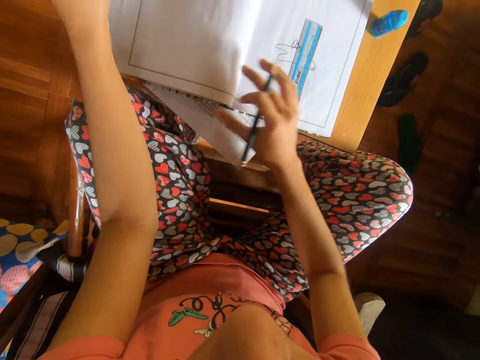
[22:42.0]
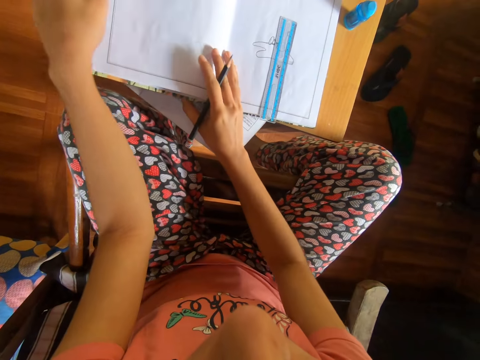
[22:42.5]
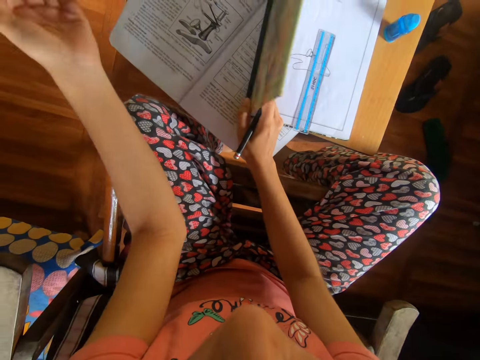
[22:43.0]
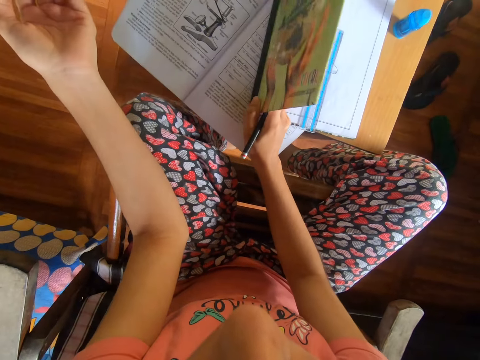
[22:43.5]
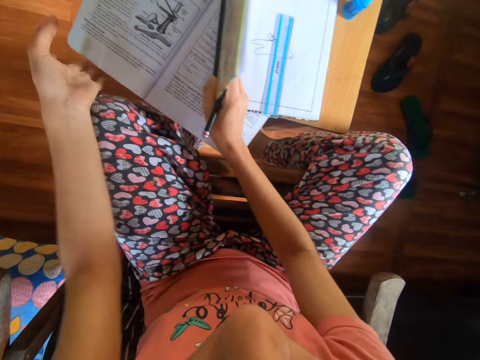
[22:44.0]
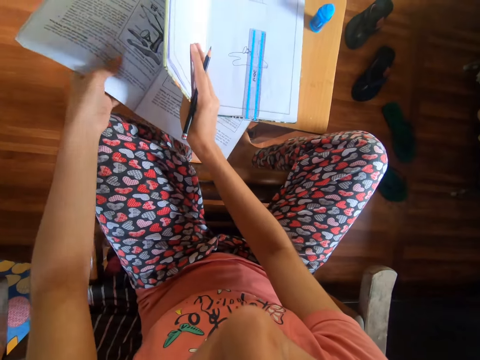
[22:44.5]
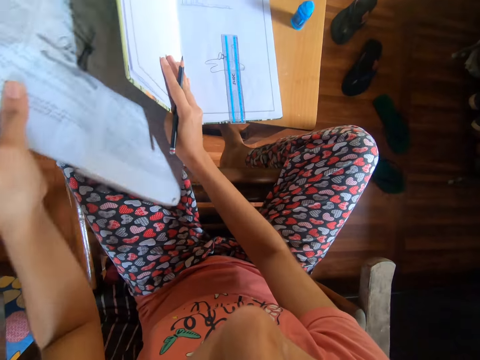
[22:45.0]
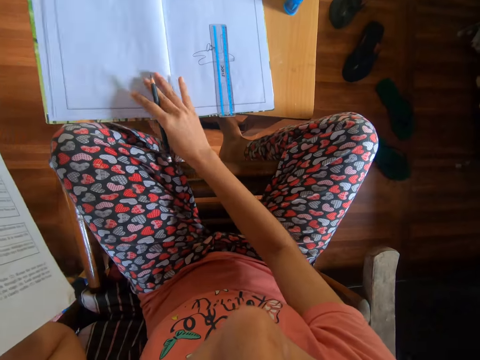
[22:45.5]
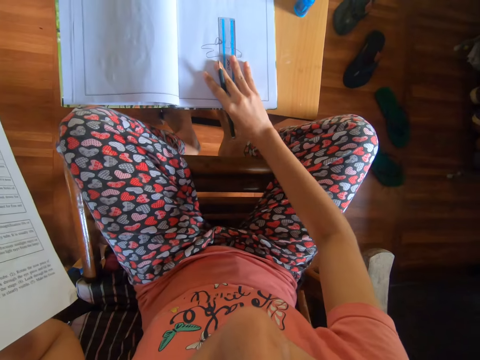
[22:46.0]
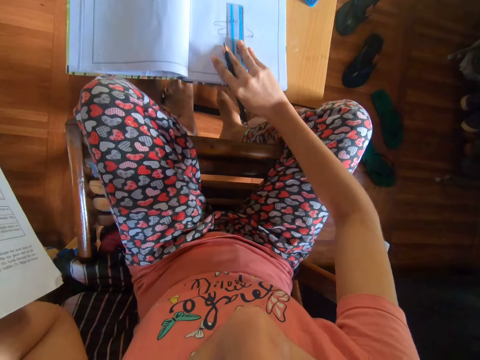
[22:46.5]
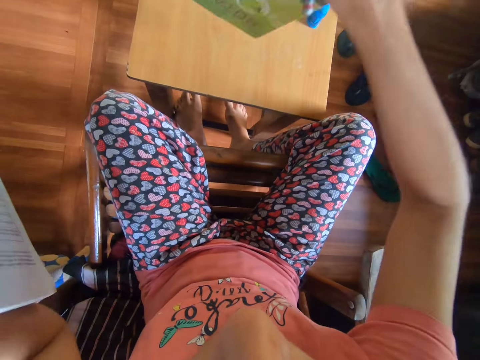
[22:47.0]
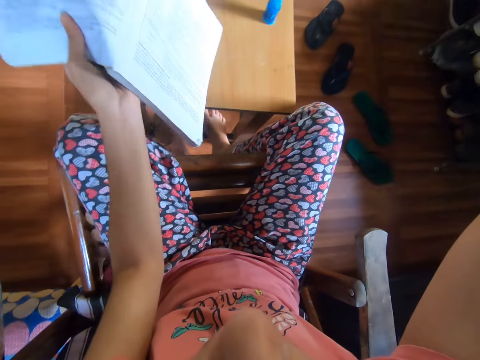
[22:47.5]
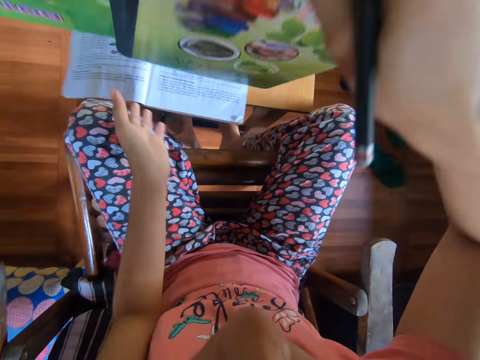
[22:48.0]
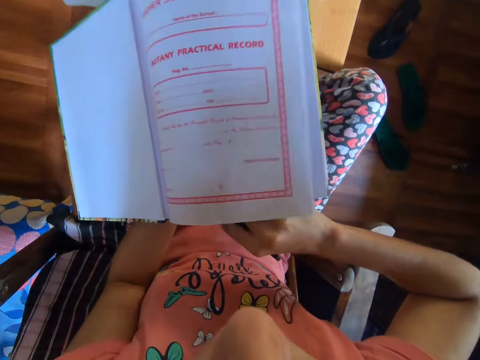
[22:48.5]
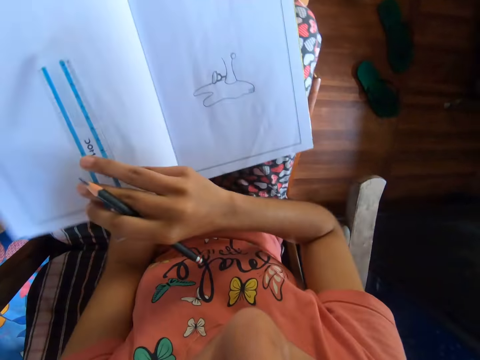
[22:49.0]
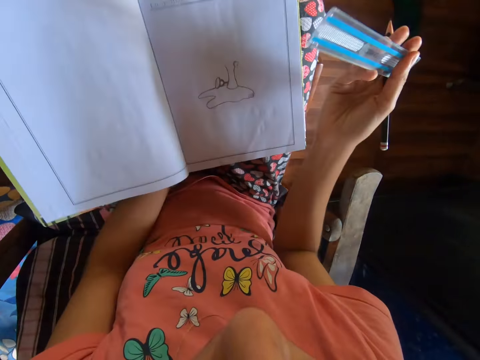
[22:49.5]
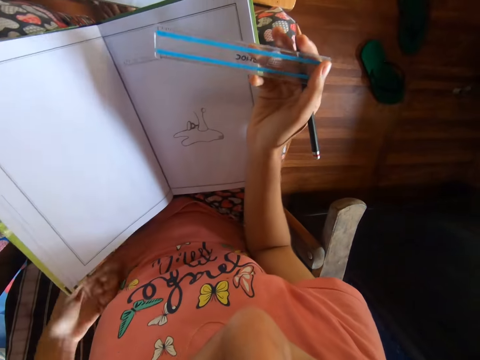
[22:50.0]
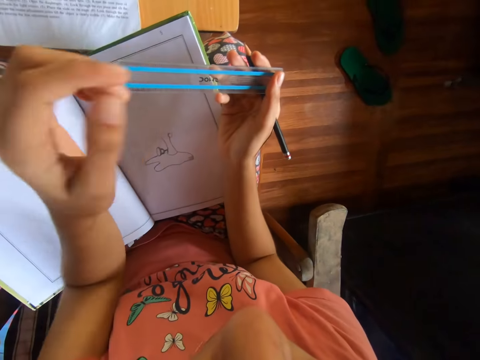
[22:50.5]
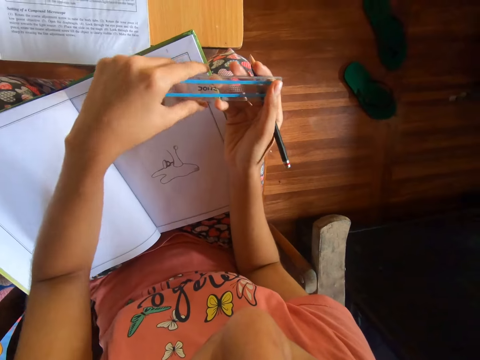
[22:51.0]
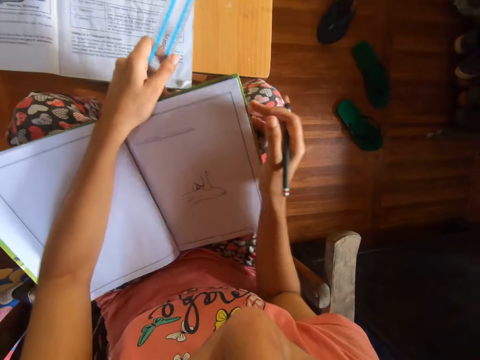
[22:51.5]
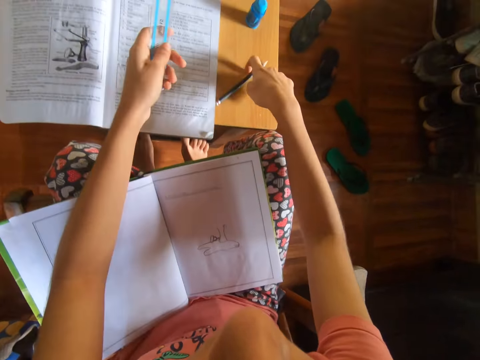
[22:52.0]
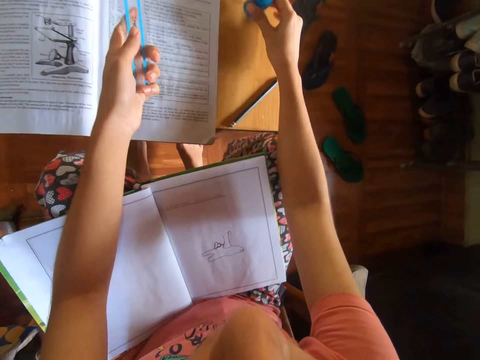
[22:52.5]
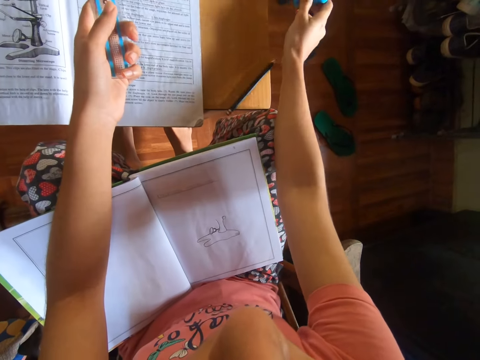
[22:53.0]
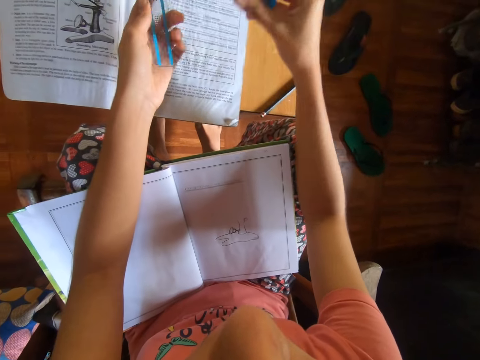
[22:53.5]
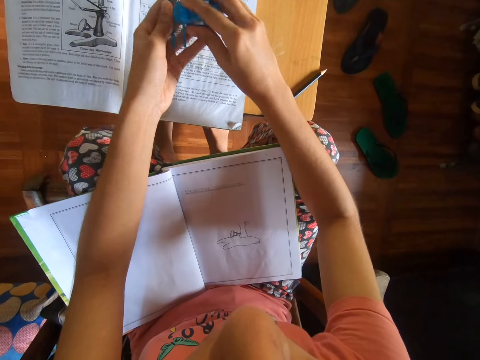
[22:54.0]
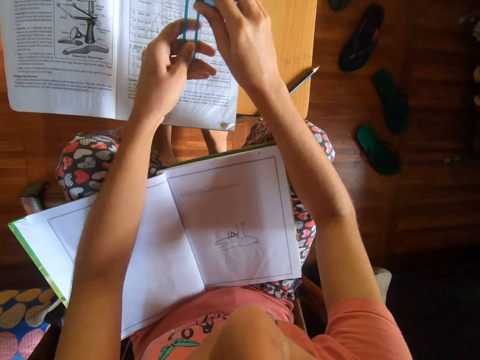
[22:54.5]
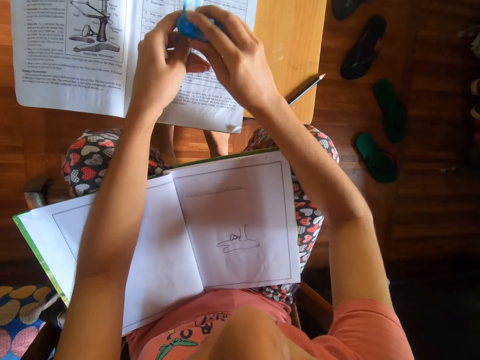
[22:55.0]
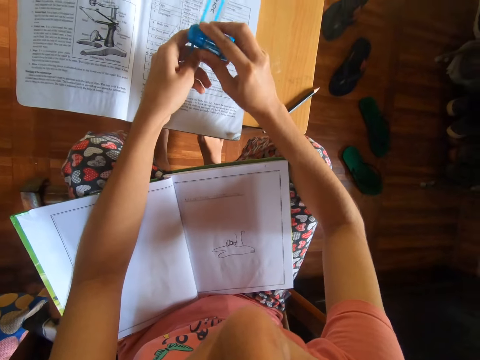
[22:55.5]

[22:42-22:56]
The camera wearer raises up the book on the stool with both hands. She turns the cover on the book. She takes the book from the stool with her left hand. She holds the book with the left hand. She drops the page of the drawing book with her right hand. She lifts the drawing book from the table with her right hand. She lifts a ruler with the right hand. She places the textbook on the table with her left hand. She passes the drawing book from her right hand to her left hand. She holds the drawing book with the left hand. She places the book on her lap with her left hand. She opens the page of the drawing book with her right hand. She picks the ruler from the drawing book with her right hand. She holds the ruler with the right hand. She passes the ruler from her right hand to her left hand. She holds the ruler with both hands. She holds the ruler with the left hand. She drops the pencil on the table with her right hand. She picks a pencil sharpener and eraser combo from the table with her right hand. She rubs the ruler with the pencil sharpener and eraser combo in her right hand.

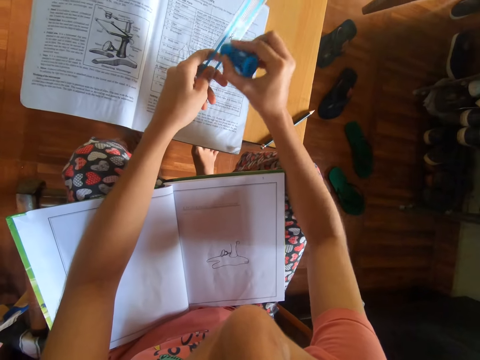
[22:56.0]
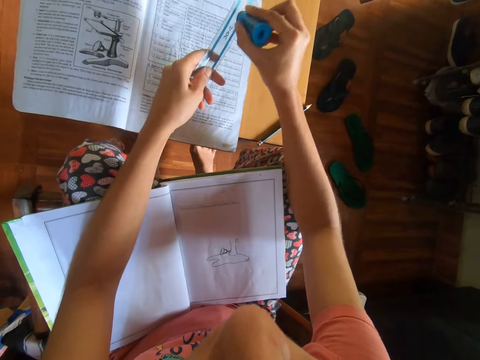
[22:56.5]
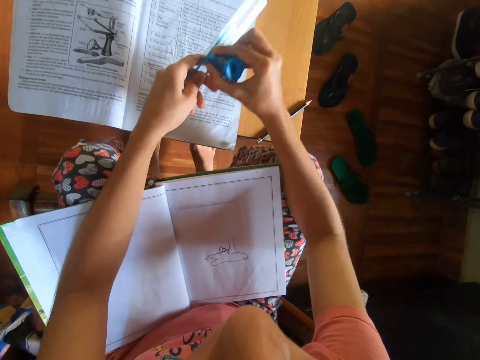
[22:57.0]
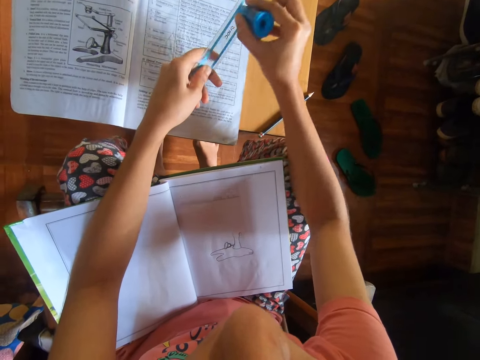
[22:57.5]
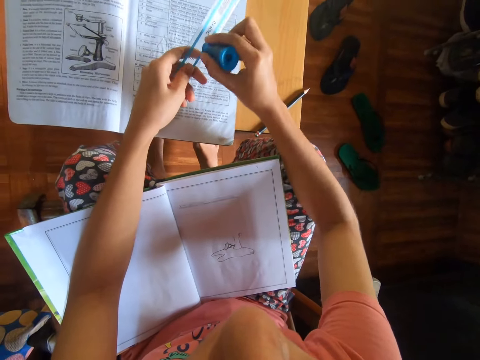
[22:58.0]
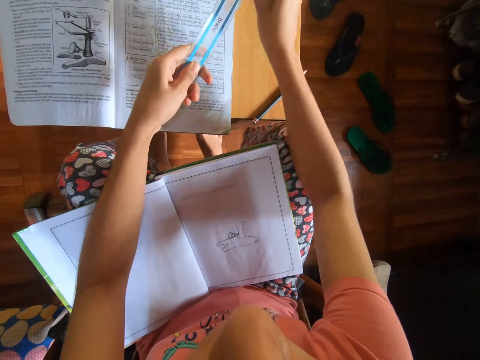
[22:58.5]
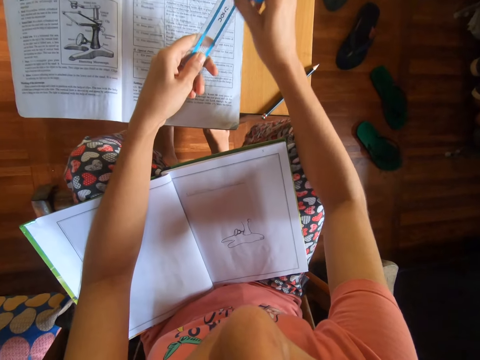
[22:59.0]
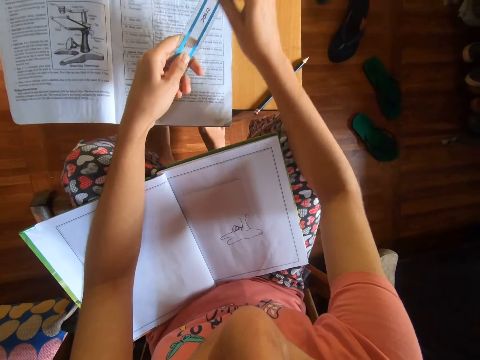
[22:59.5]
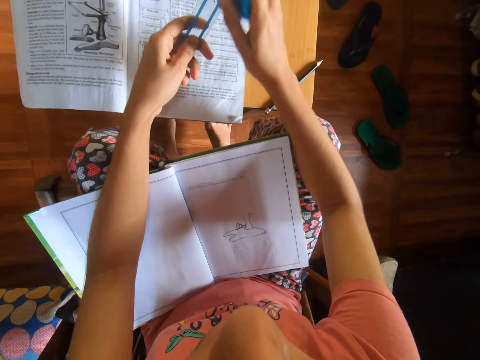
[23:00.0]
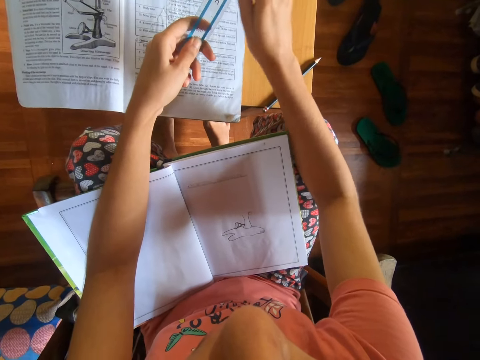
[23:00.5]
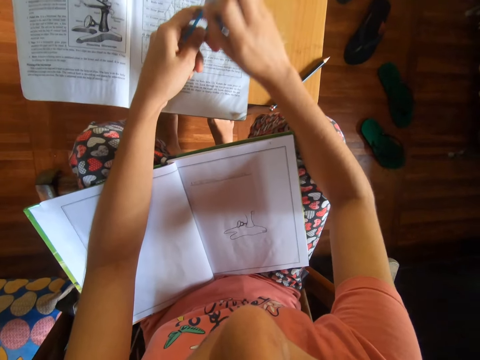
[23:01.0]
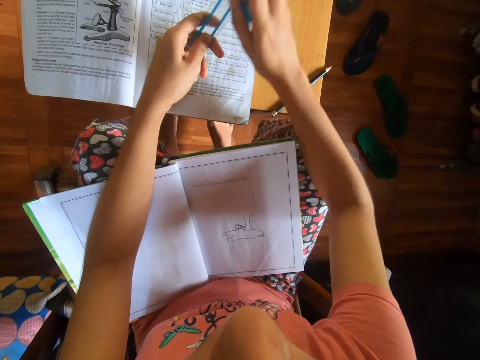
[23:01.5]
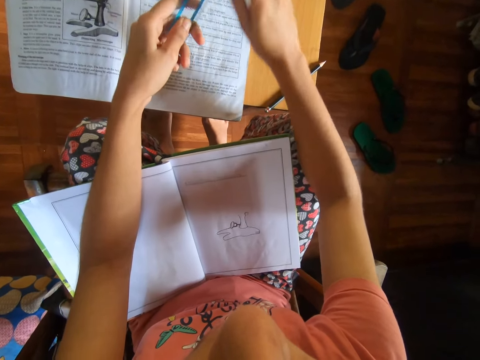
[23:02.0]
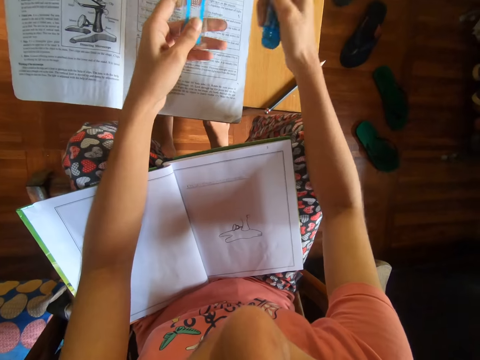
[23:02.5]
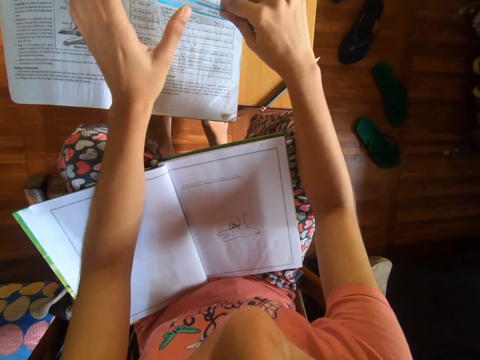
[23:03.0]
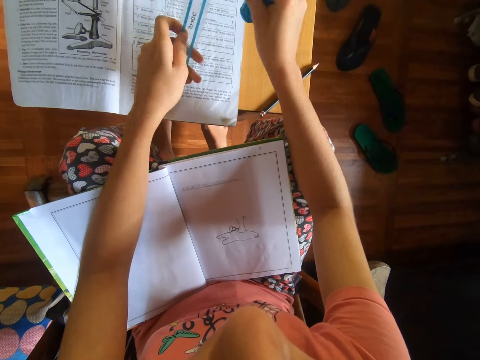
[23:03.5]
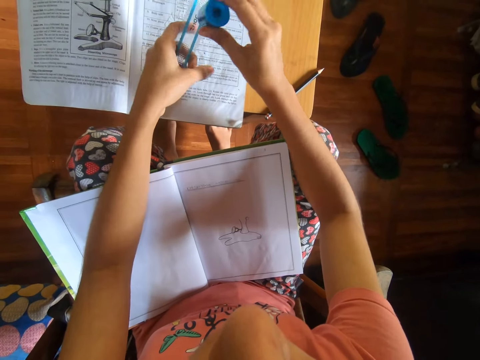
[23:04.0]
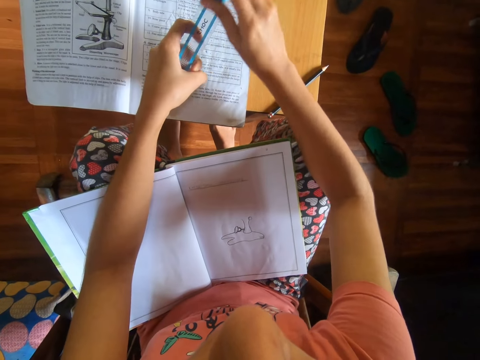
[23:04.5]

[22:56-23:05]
The camera wearer passes the ruler from her left hand to her right hand. She holds the ruler with the right hand. She passes the ruler from her right hand to her left hand. She turns the ruler. She holds the ruler with the left hand. She rubs the ruler with the pencil sharpener and eraser combo in her right hand.

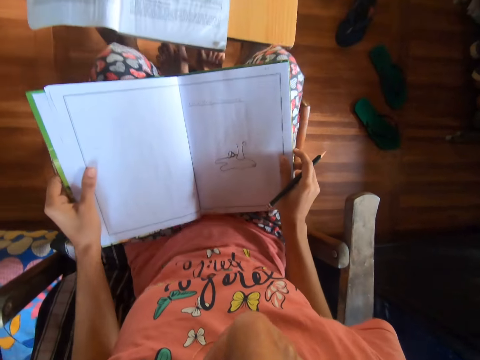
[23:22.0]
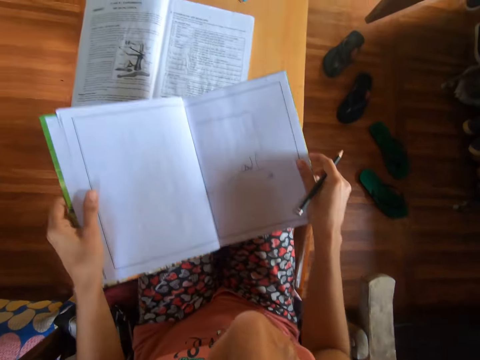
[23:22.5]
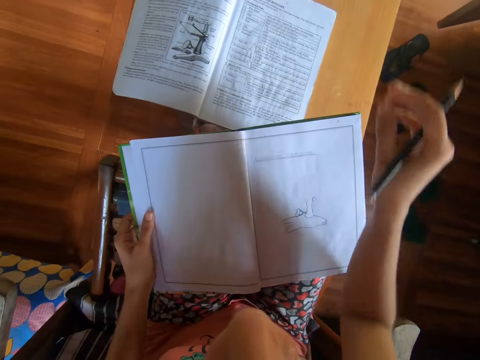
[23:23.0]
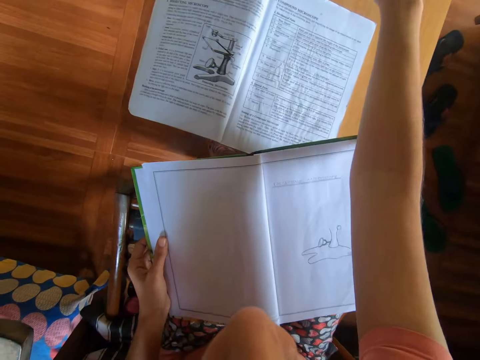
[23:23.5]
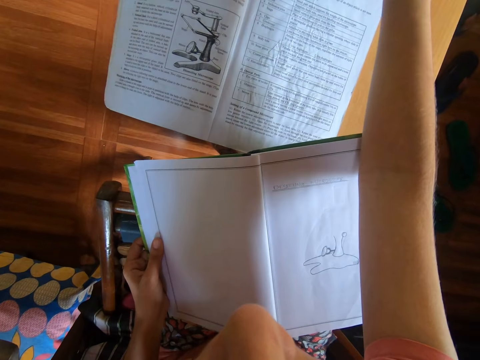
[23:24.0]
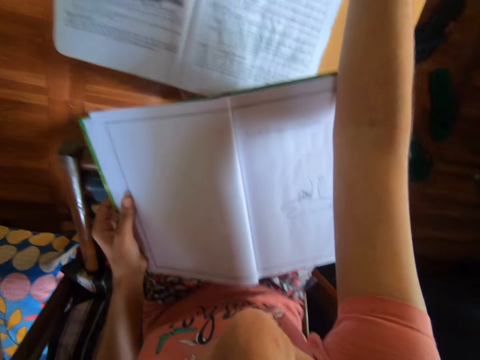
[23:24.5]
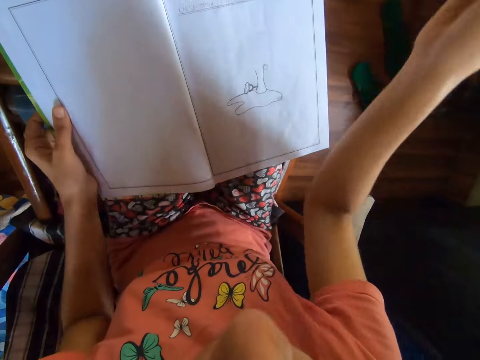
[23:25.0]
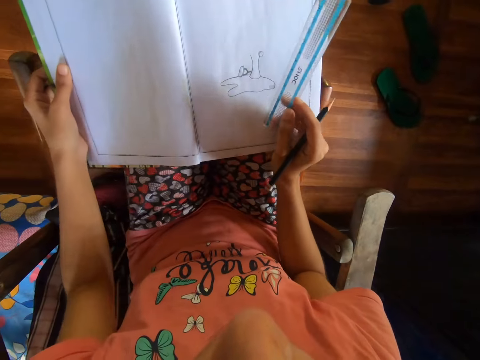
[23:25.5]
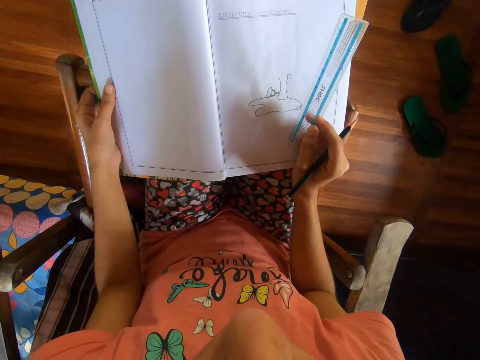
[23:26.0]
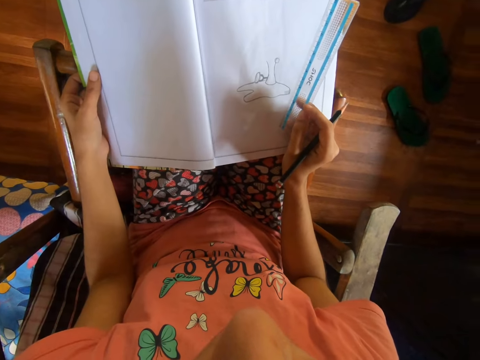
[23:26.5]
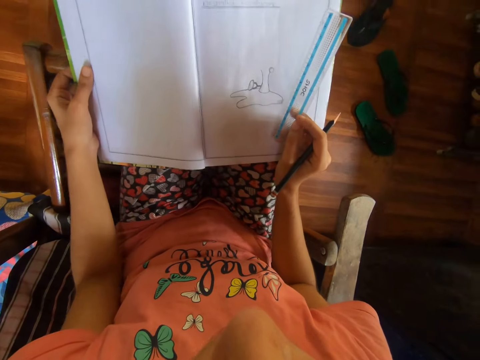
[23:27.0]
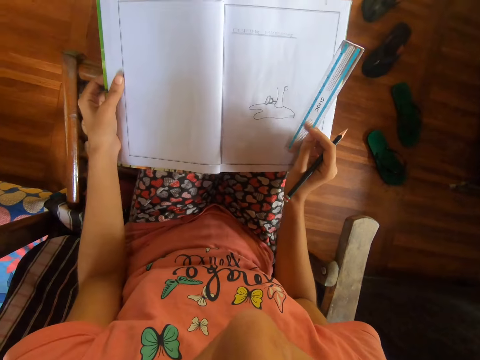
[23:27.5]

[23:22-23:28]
The camera wearer picks the drawing book from her lap with both hands. She holds the drawing book with both hands. She drops the drawing book on her lap with both hands. She picks the ruler from the table with her right hand. She puts her right hand on the drawing book. She moves the drawing book on her lap with both hands.
